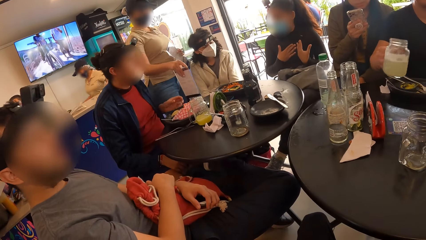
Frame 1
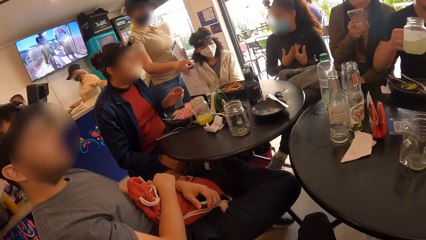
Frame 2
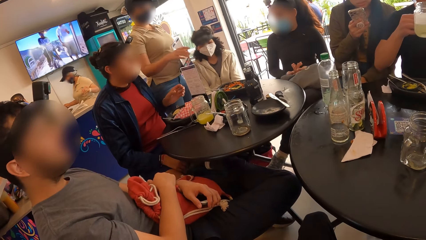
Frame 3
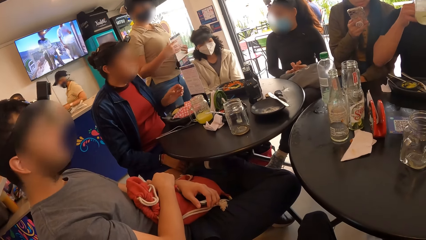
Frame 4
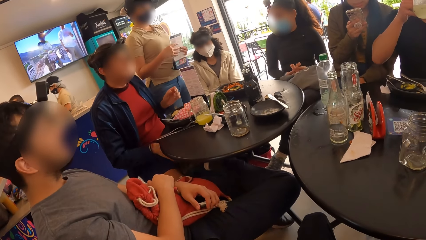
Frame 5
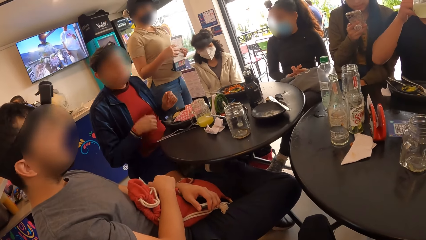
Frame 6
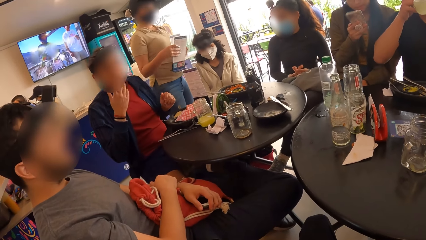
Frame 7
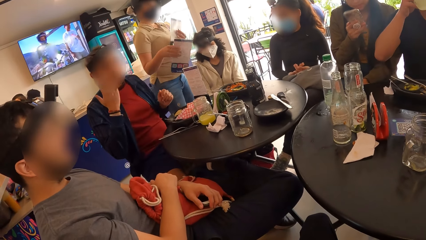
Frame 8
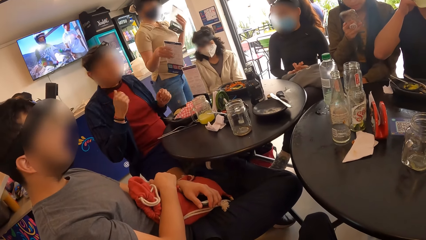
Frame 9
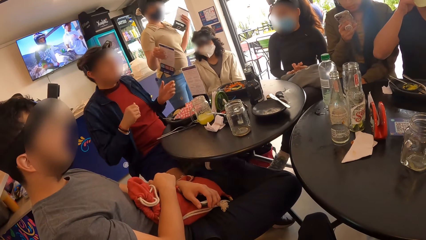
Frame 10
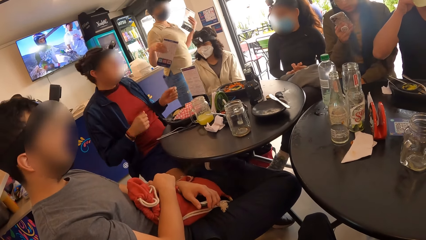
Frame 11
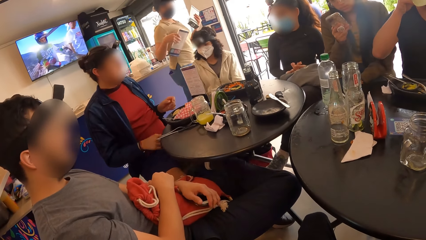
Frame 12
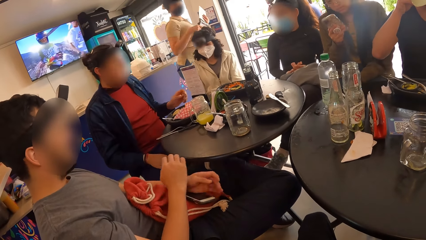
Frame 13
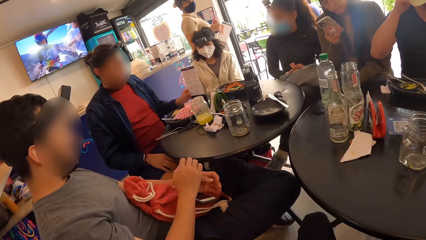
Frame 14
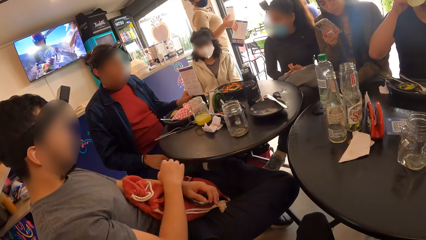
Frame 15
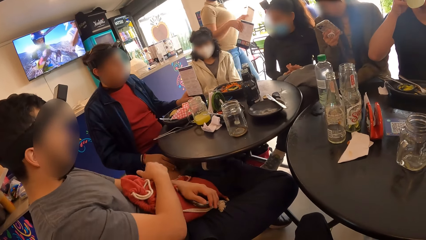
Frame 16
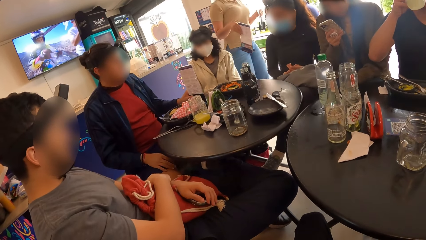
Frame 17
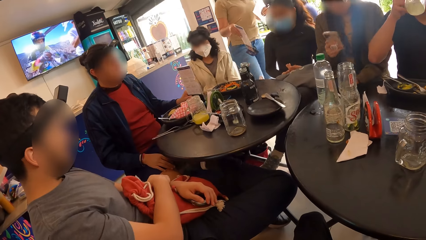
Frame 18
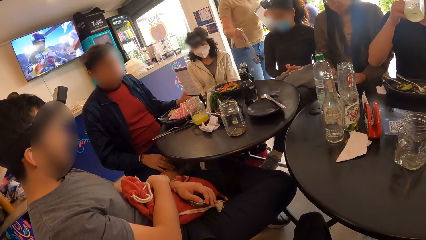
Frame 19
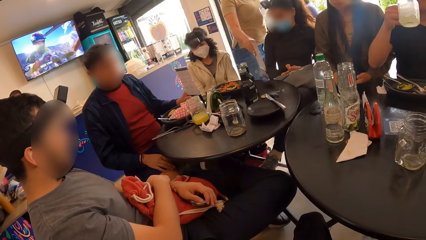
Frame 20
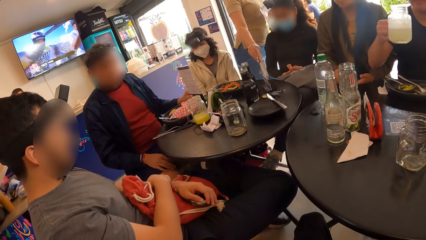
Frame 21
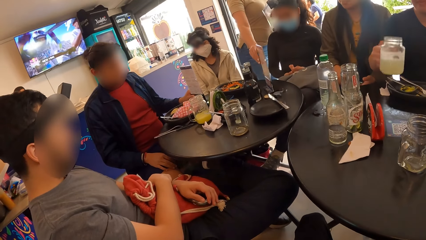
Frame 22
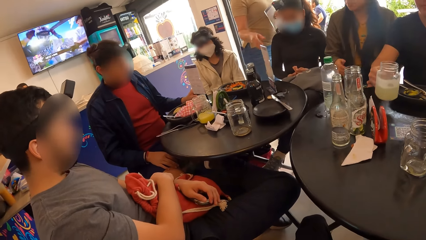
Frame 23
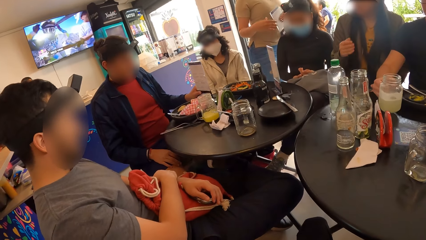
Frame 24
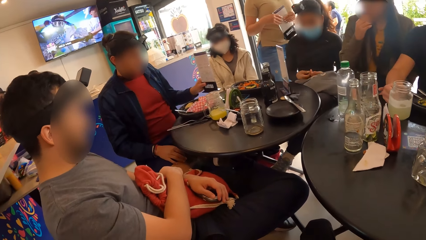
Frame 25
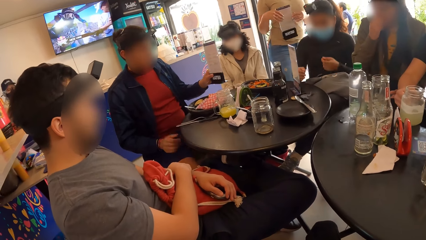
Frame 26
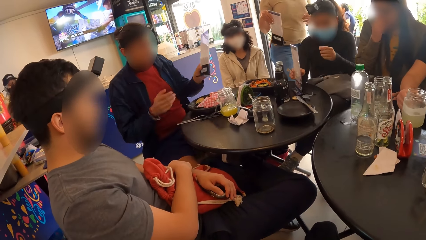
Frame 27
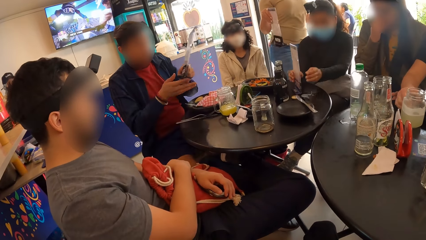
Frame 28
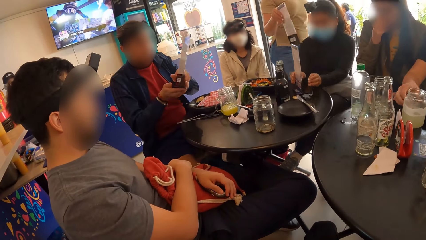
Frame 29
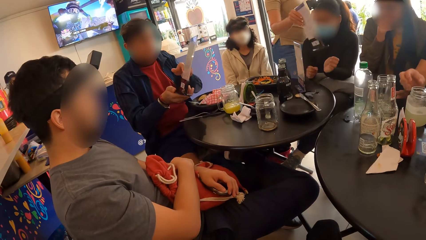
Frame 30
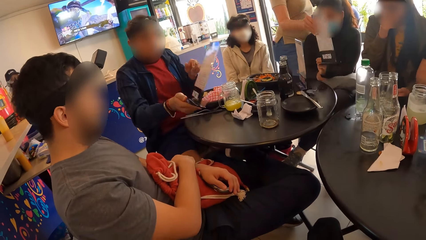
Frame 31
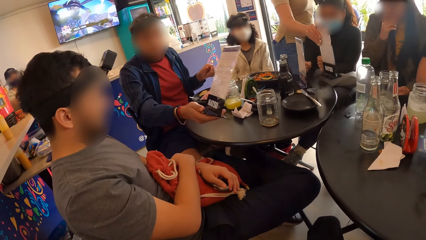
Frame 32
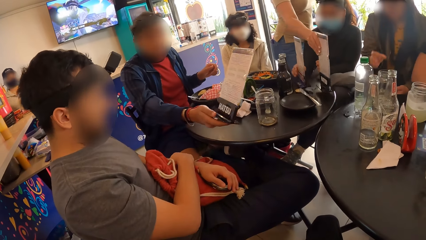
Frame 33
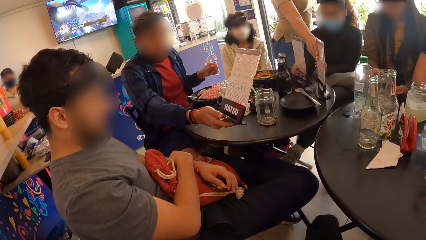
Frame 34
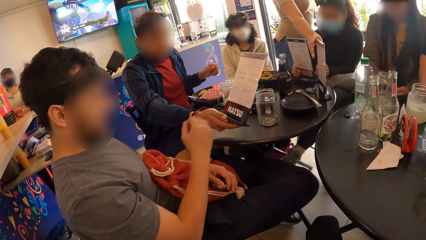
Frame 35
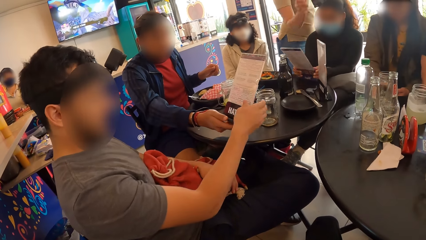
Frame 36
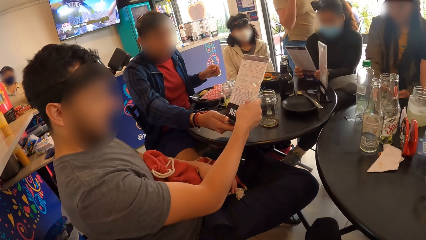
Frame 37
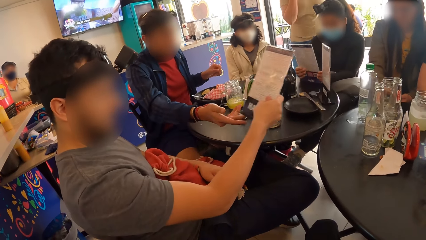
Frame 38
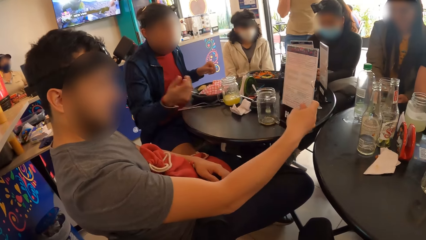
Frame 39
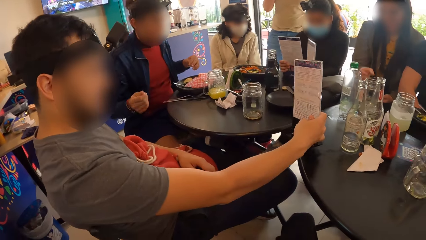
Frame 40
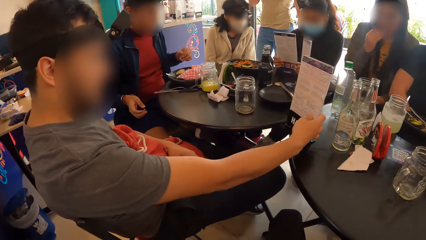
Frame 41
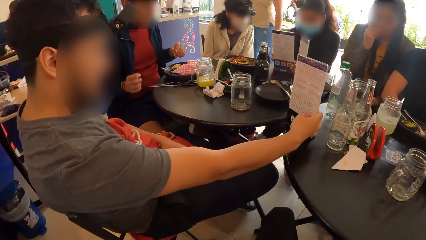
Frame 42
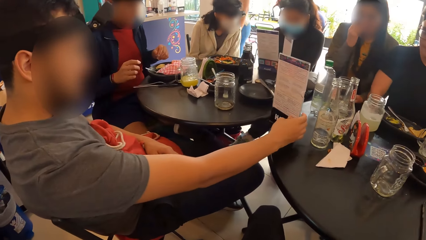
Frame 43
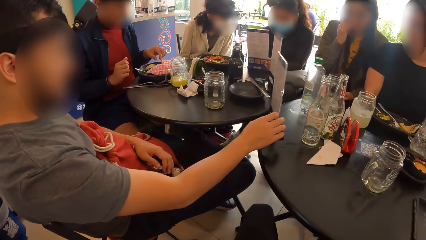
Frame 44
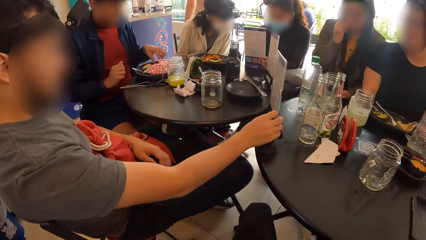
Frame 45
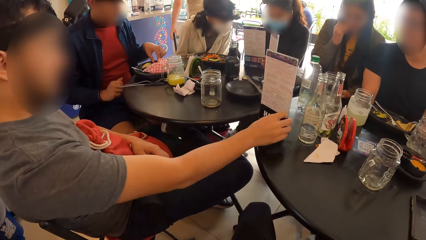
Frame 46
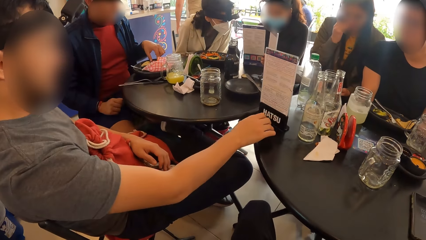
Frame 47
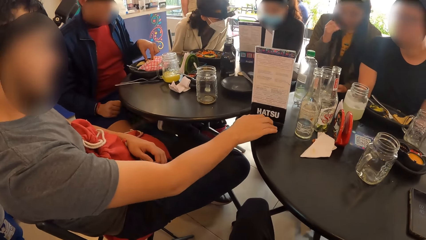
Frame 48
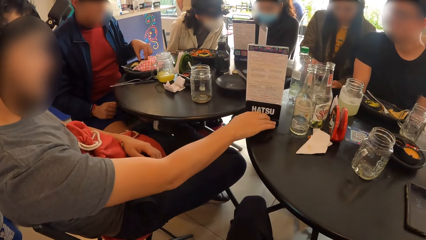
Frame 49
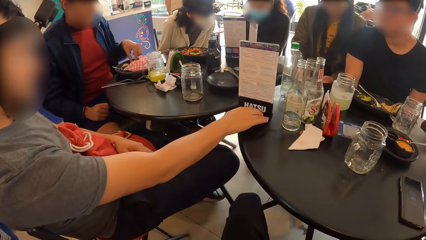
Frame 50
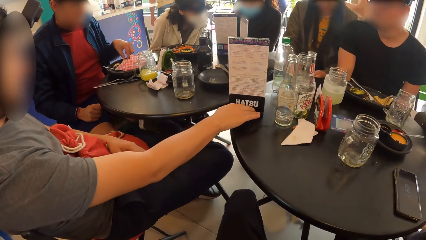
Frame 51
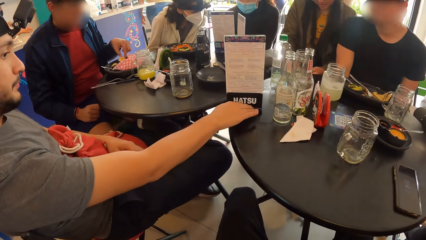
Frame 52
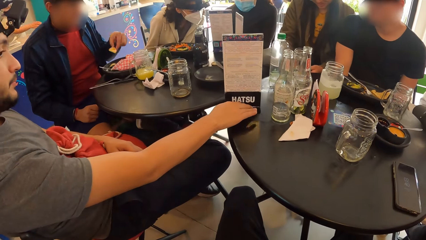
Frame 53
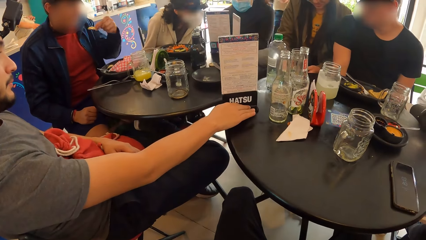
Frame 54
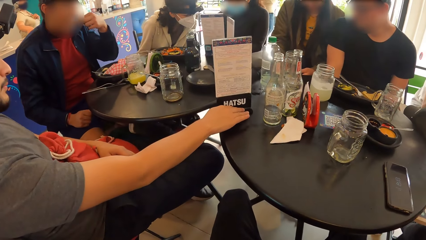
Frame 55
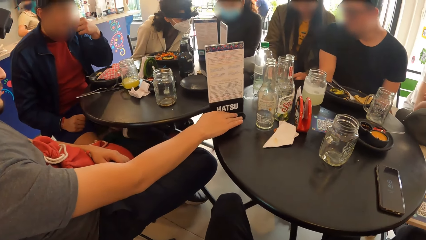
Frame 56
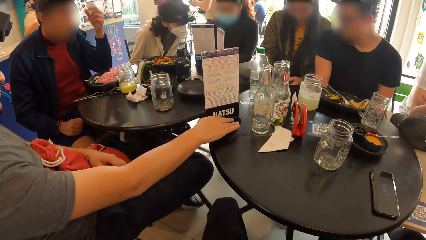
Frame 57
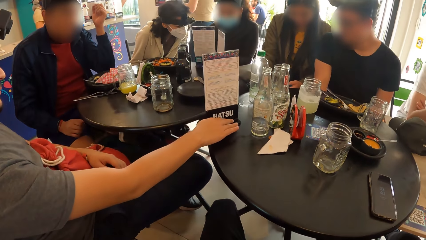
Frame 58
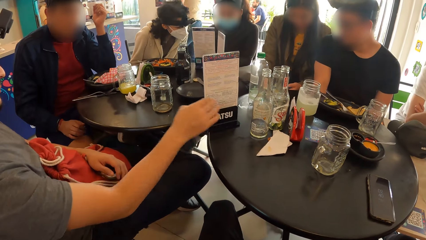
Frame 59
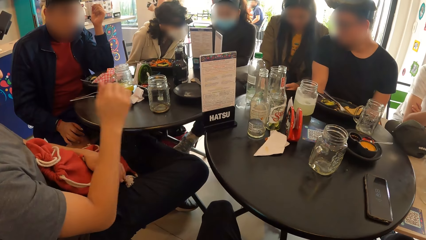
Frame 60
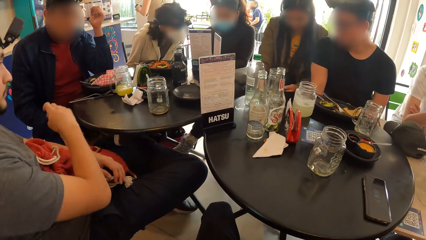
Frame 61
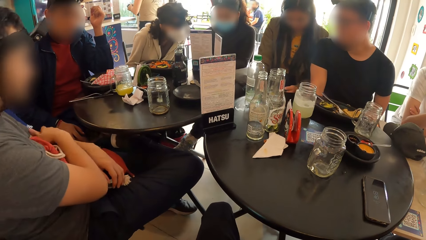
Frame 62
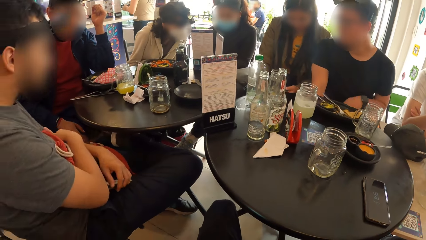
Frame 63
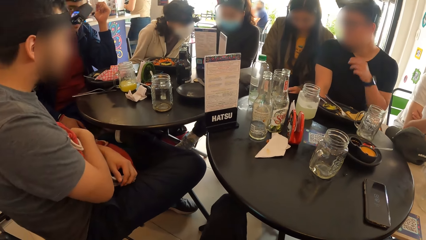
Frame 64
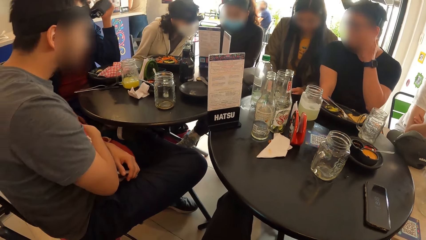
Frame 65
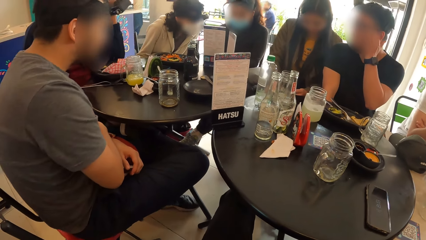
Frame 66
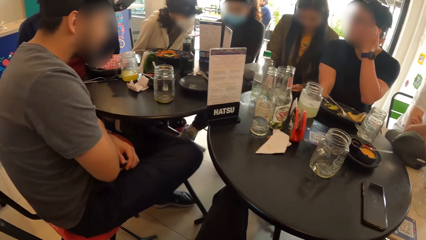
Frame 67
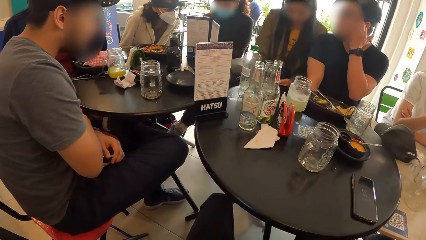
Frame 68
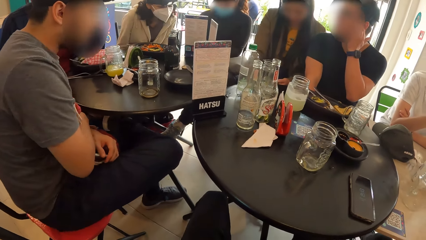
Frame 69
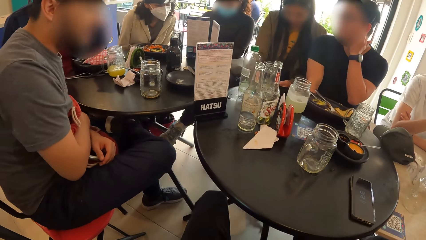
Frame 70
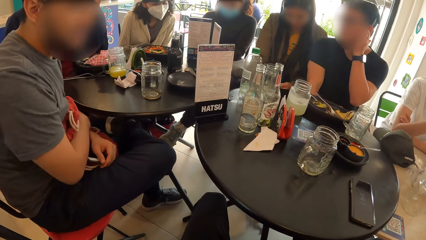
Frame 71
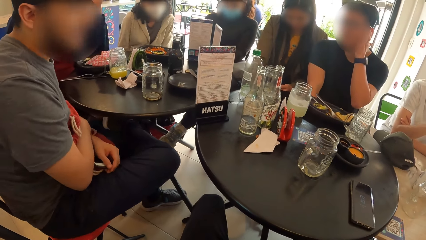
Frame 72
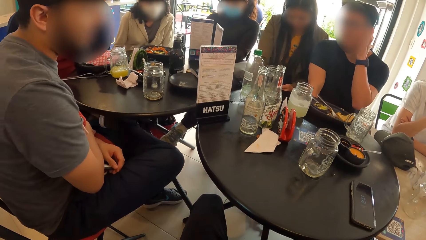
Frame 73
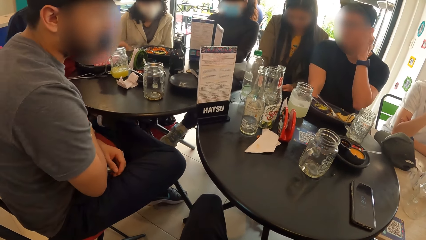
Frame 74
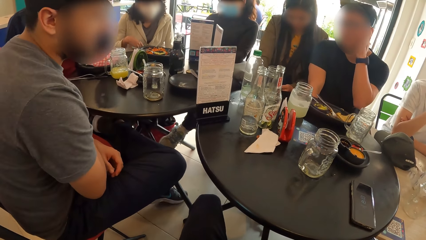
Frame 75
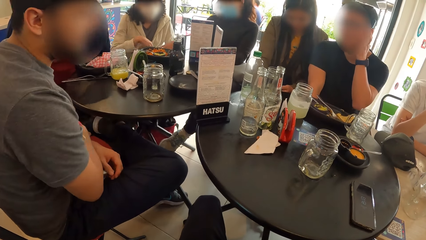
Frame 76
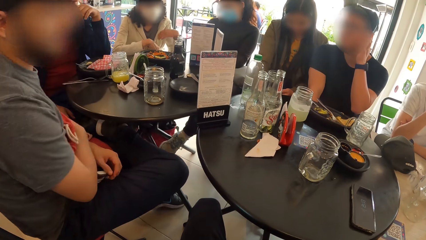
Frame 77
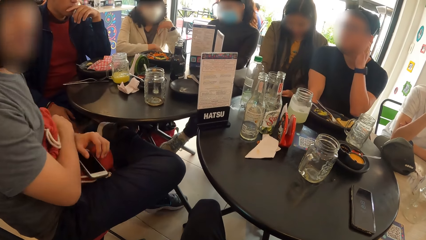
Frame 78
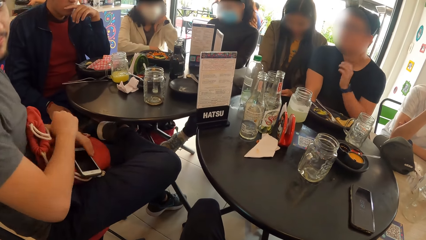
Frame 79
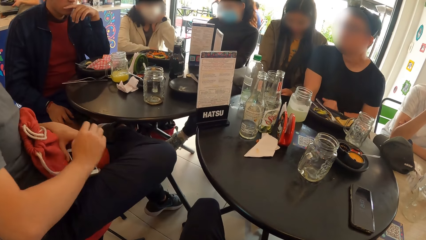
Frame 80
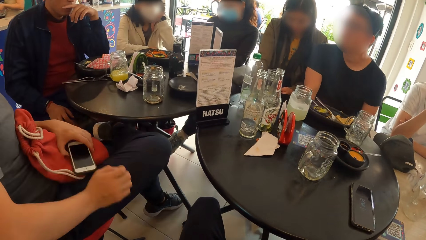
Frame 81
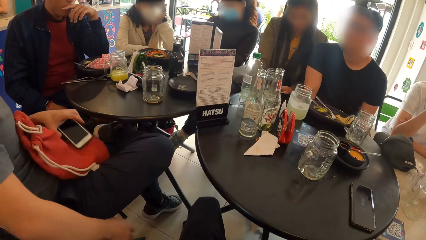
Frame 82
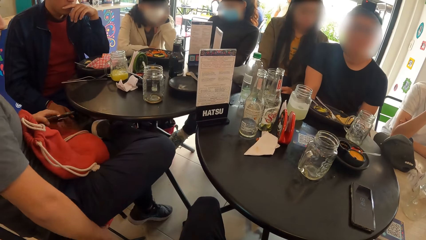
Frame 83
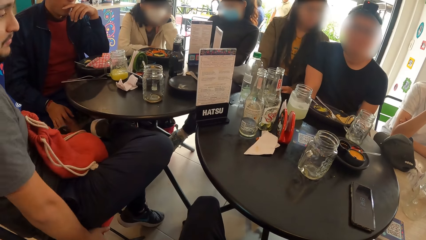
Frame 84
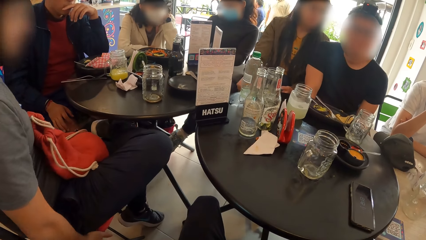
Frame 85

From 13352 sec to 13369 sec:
The man picks the jar of beer on the table with his right hand. The waiter drops the menu list on the table with her right hand. The man drinks from the jar of beer in his right hand. The waiter passes the menu list from her left hand to her right hand. The waiter drops the menu list on the table with her right hand. The man drops the jar of beer on the table with his right hand. Another man picks the menu list from the table with his left hand. The waiter passes the menu list from her left hand to her right hand. The second man passes the menu list from his left hand to his right hand. The woman picks the menu list from the table with her right hand. The waiter drops the menu list on the table with her right hand. The second man passes the menu list to a third man with his right hand. The third man drops the menu list on the table with his right hand. The second man picks a burger from the plate with his left hand. The second man eats the burger with his left hand. The third man interacts with the group of people.
